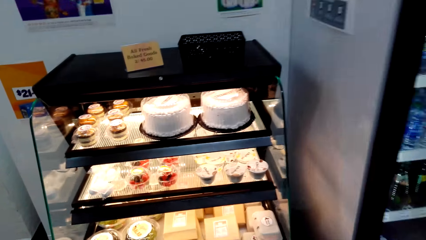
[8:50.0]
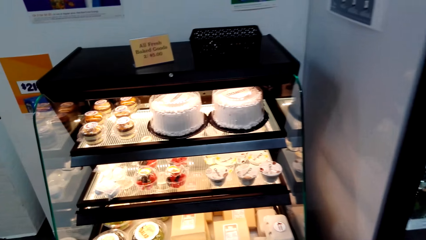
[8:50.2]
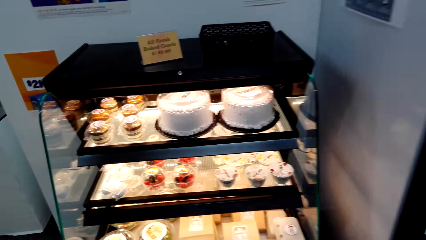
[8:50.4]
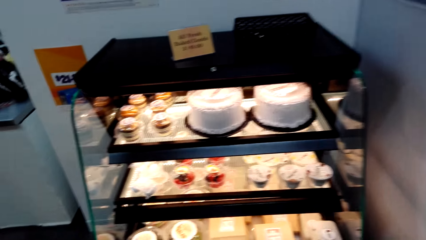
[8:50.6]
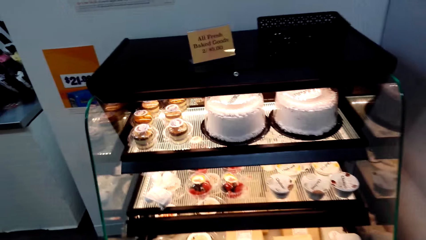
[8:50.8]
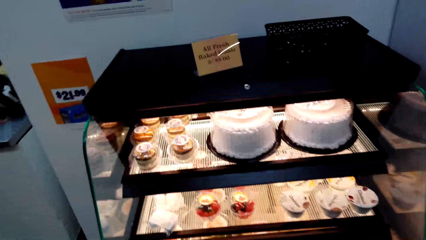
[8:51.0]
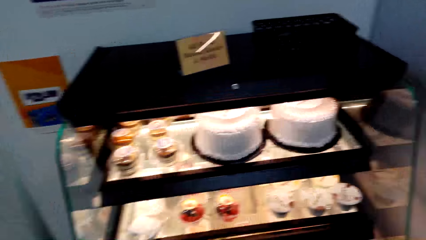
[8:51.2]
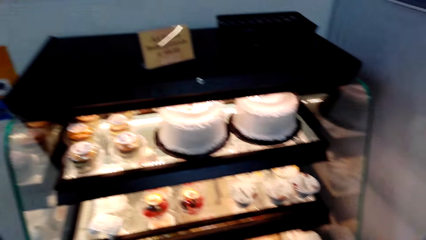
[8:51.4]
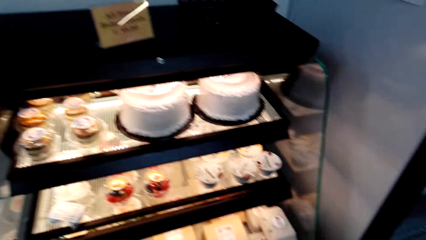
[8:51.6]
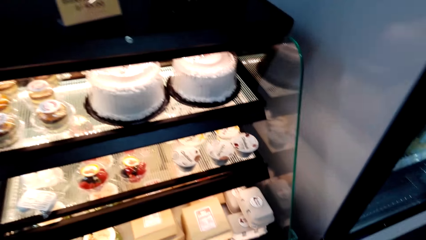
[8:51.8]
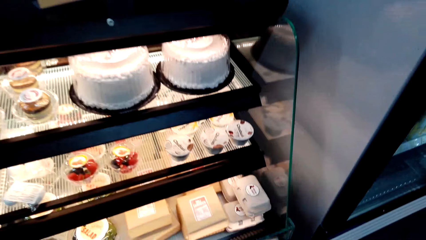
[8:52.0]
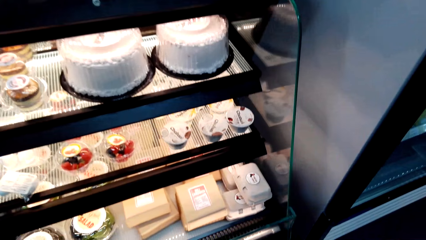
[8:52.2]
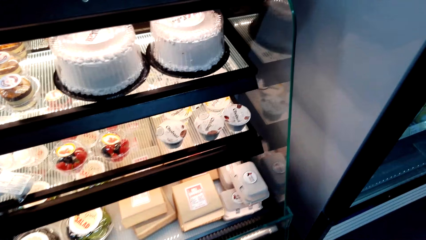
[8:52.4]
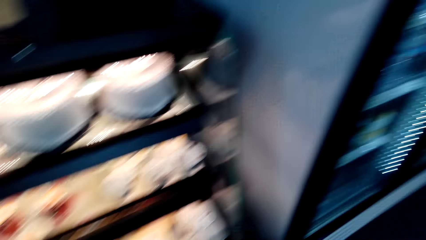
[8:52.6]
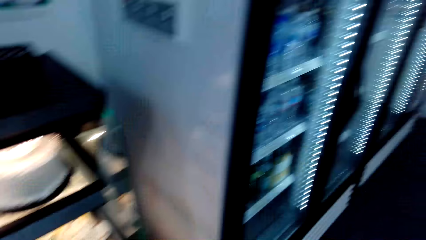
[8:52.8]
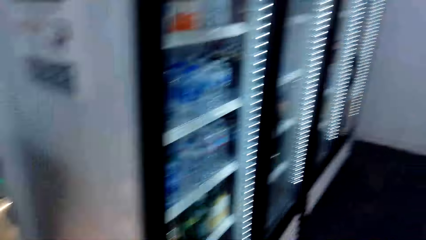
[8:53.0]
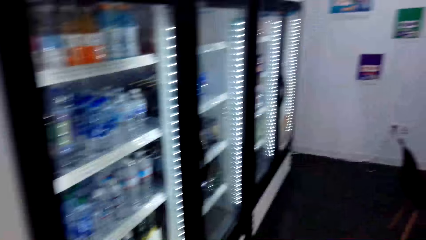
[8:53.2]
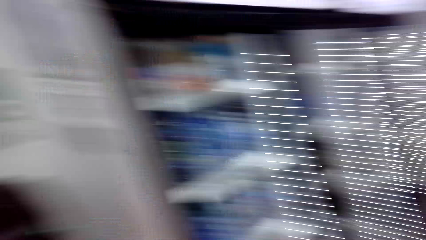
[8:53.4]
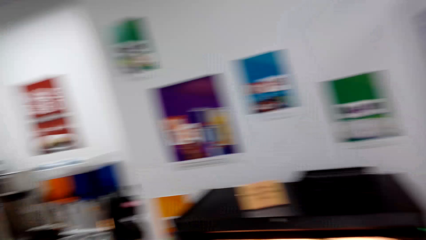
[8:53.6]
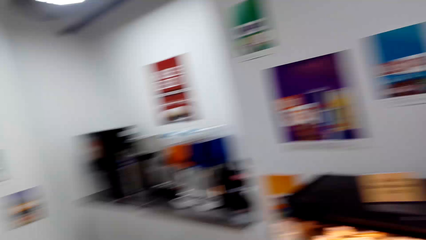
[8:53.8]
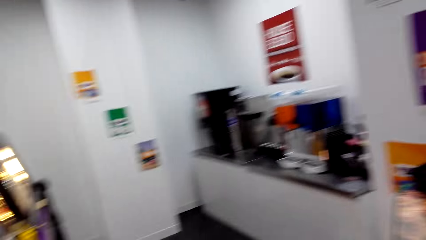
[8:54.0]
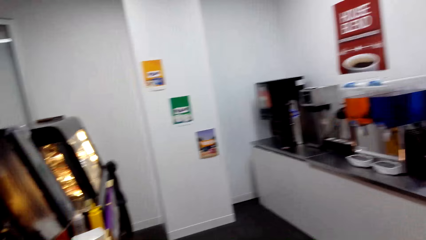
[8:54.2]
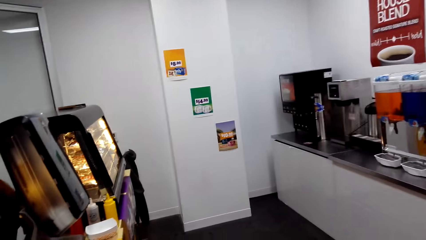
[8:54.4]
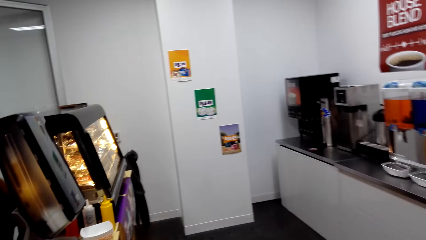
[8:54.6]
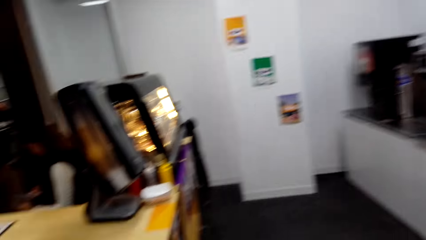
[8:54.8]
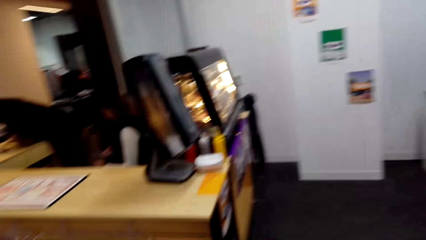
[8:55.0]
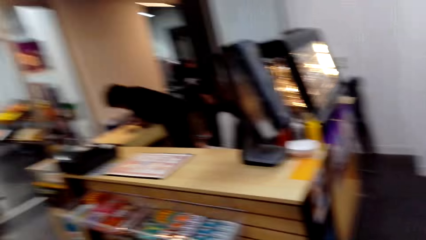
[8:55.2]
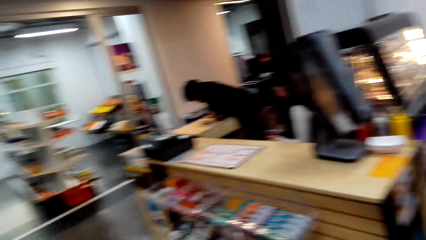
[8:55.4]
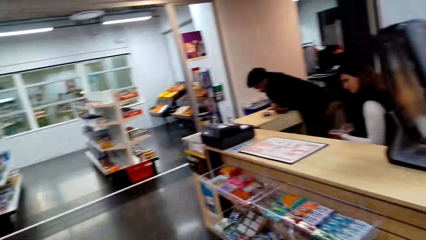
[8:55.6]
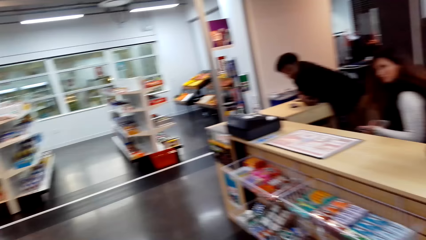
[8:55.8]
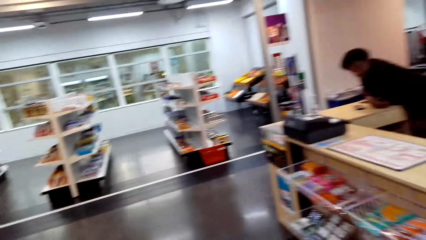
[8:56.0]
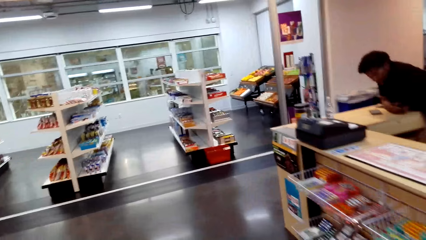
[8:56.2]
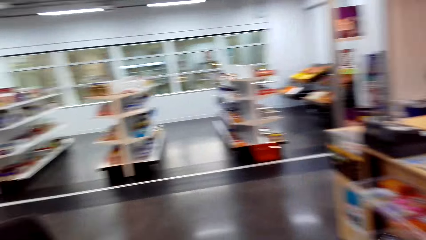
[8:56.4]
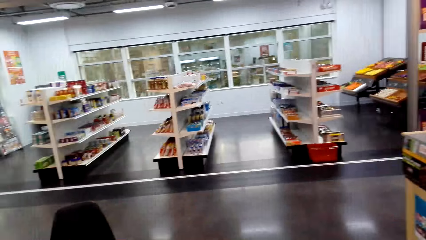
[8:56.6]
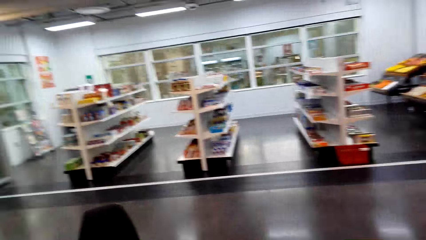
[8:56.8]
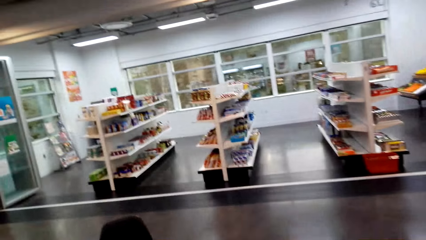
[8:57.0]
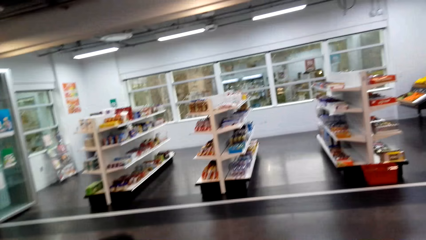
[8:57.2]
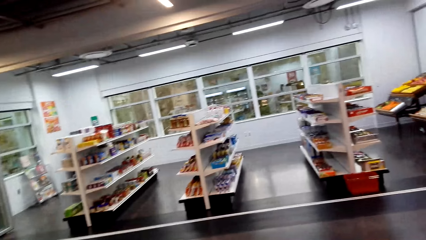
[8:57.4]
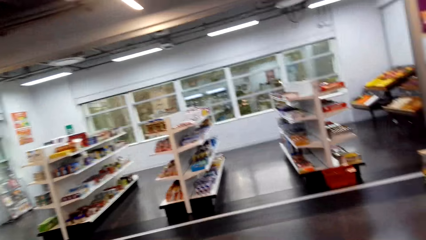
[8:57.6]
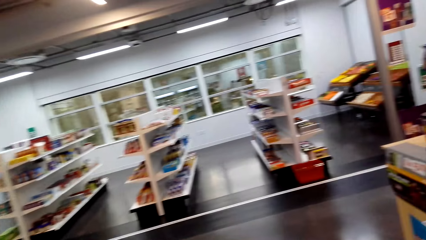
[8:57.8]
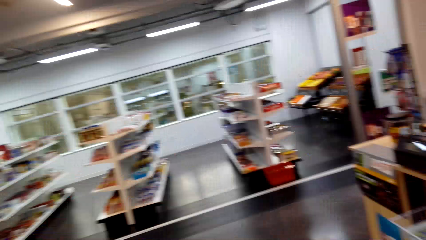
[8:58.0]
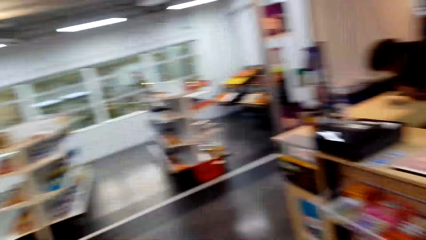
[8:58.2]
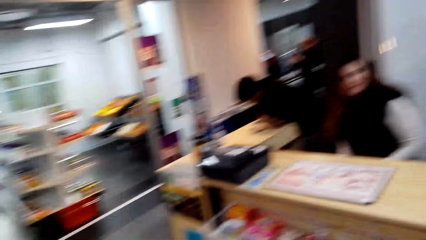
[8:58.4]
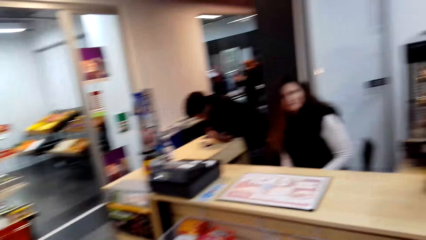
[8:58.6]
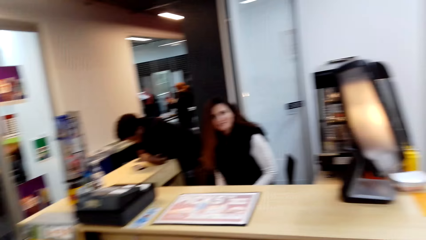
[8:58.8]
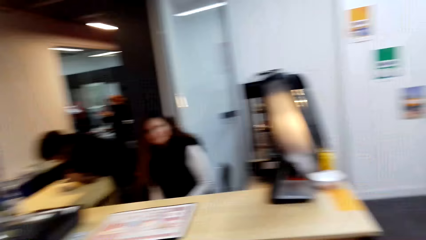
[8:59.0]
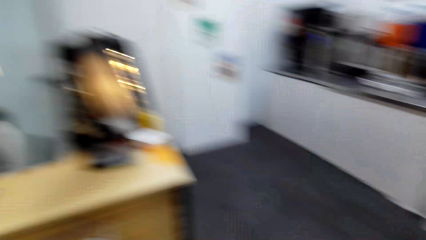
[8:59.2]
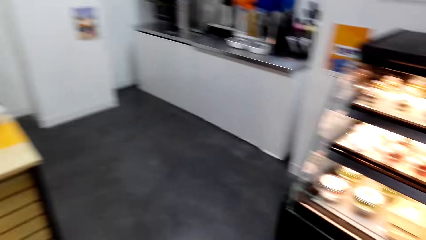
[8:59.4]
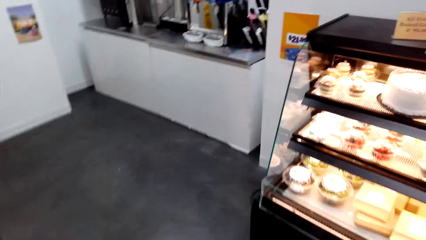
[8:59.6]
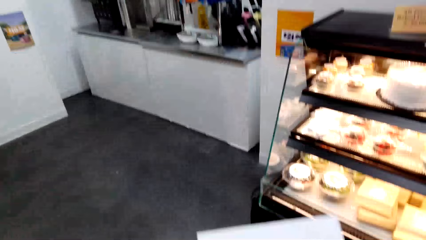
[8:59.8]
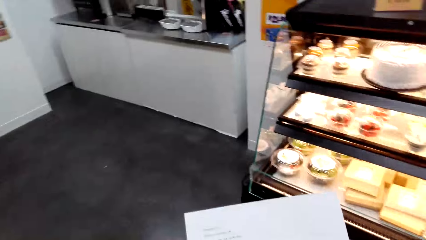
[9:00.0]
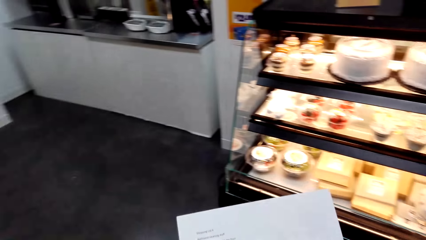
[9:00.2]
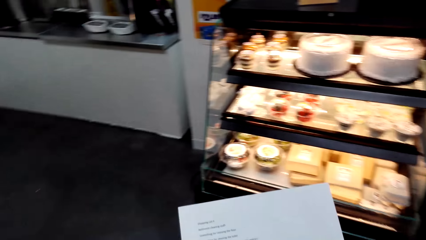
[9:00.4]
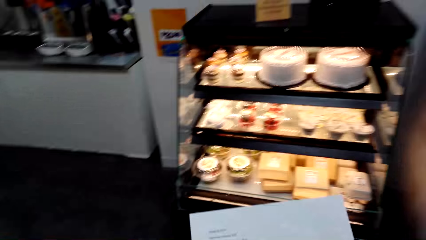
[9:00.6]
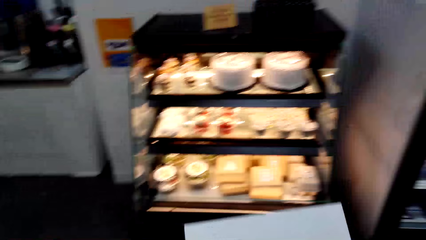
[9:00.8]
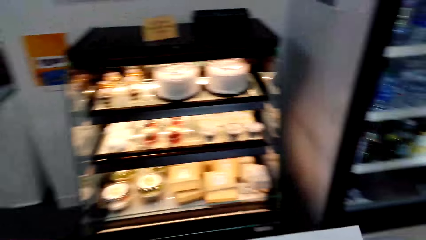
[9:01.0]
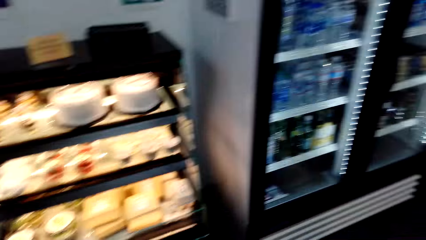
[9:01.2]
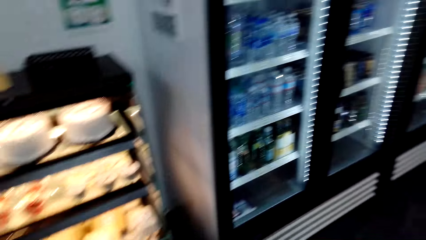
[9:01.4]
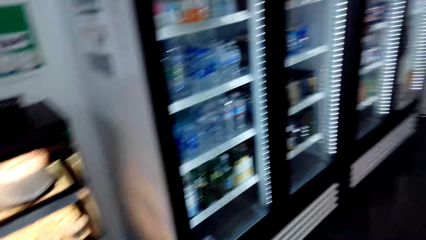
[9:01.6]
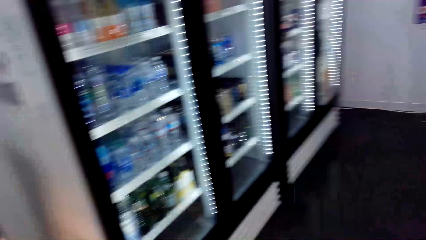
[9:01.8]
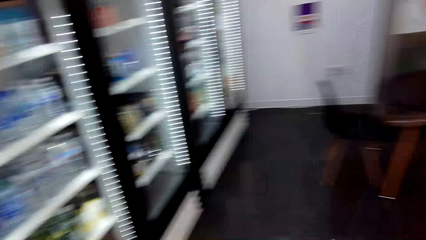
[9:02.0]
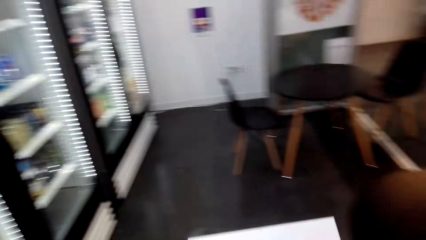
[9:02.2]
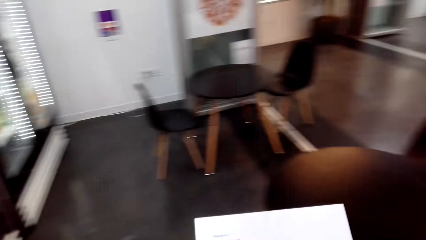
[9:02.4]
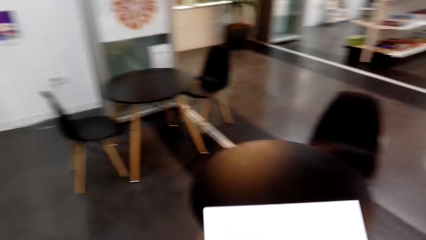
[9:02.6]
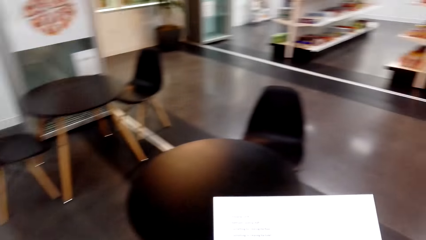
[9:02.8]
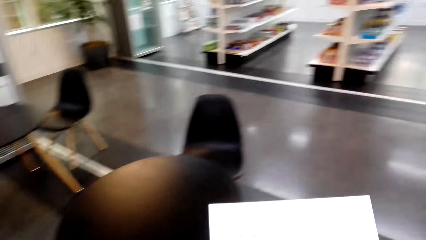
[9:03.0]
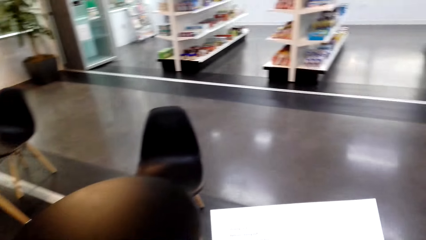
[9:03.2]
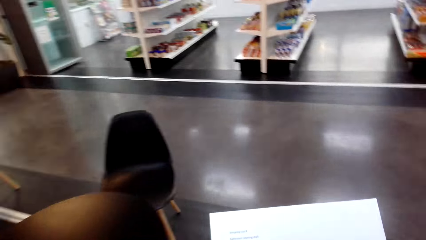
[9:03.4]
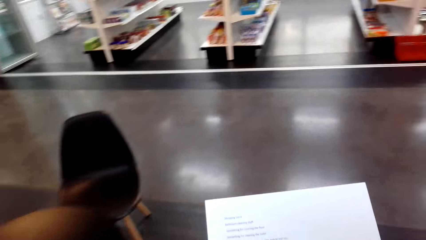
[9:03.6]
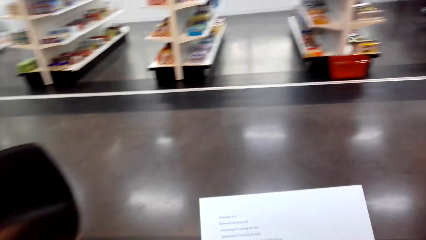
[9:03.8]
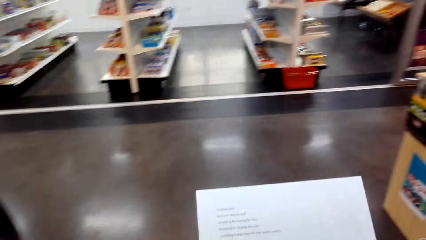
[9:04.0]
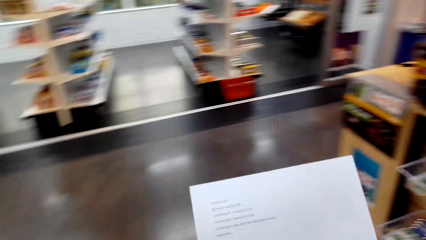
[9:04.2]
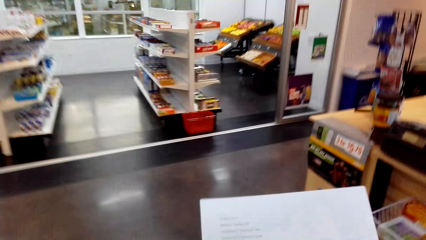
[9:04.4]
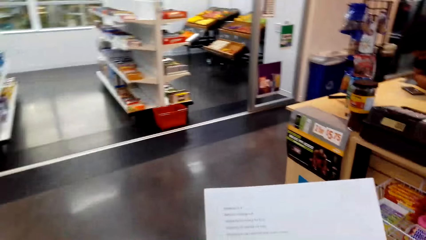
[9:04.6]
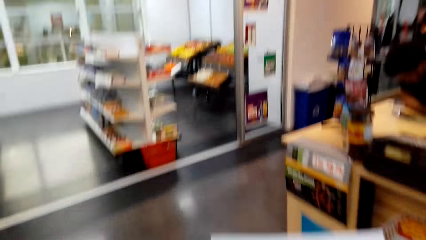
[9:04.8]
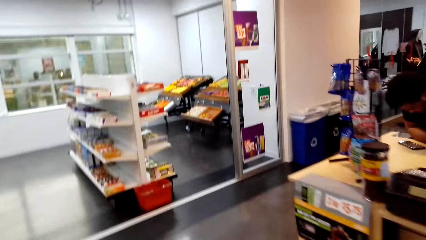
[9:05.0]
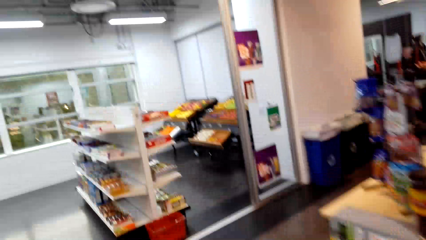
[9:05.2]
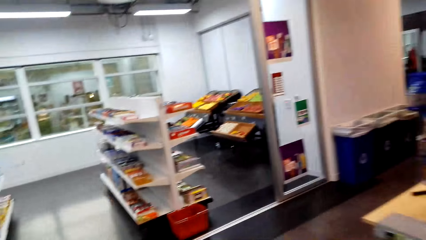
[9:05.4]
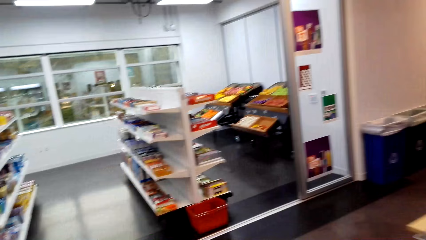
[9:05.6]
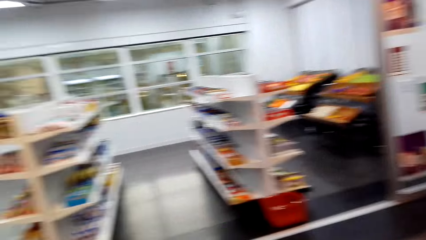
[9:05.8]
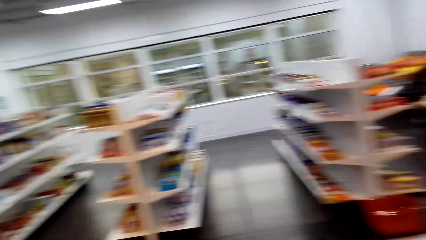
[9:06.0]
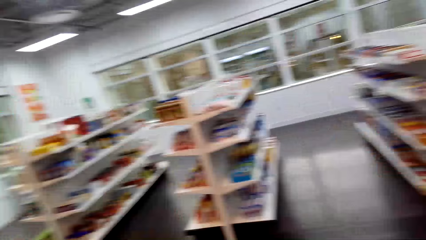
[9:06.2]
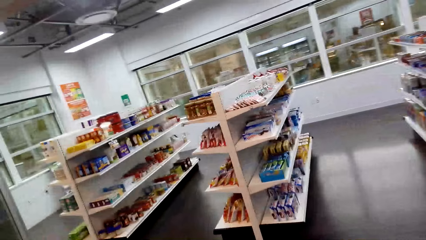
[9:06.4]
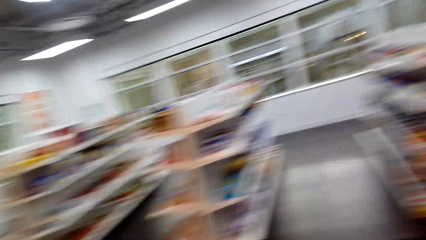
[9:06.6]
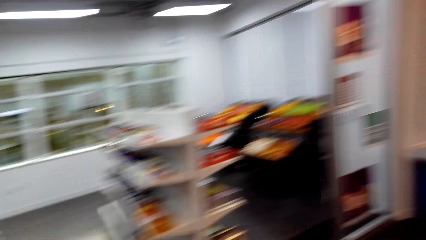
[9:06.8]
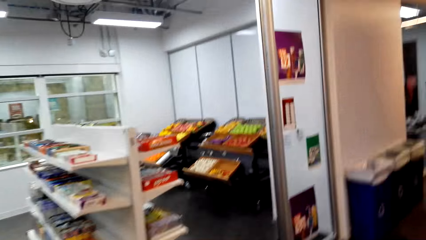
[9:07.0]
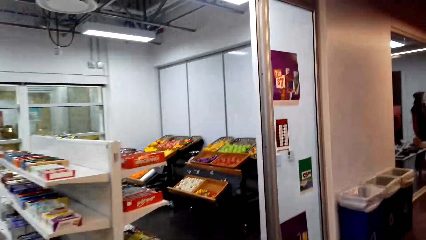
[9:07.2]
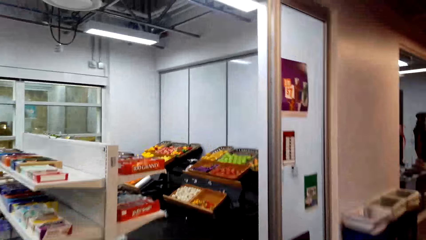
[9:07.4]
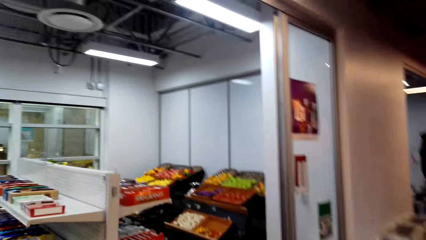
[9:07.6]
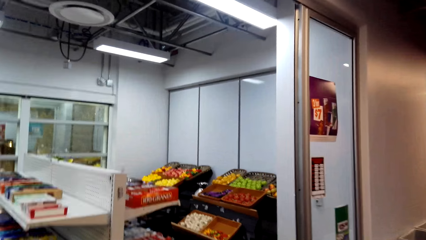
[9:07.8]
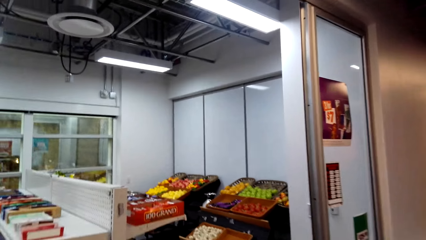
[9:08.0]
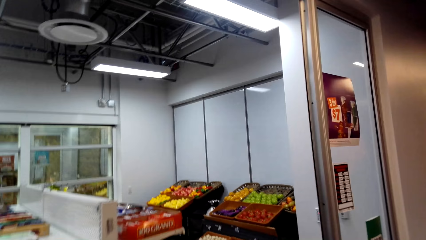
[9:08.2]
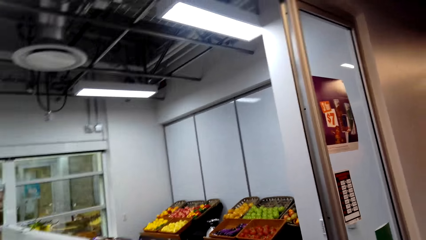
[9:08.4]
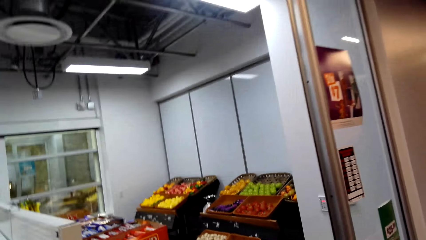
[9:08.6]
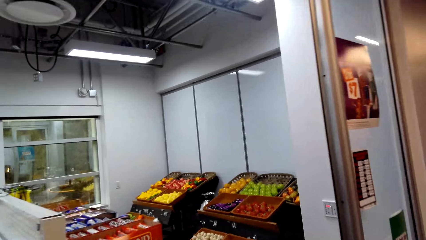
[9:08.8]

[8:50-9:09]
The camera wearer looks at the cakes. A person talks with the camera wearer. The camera wearer walks across the store. They talk with the person. They pick up the paper.
